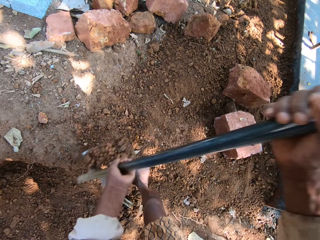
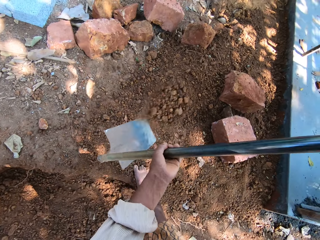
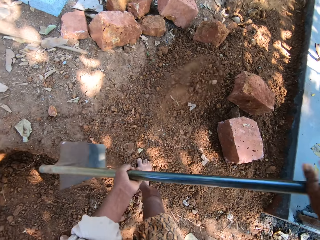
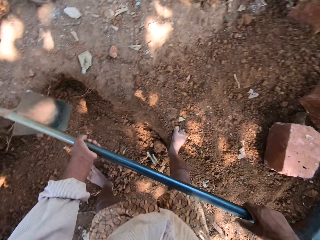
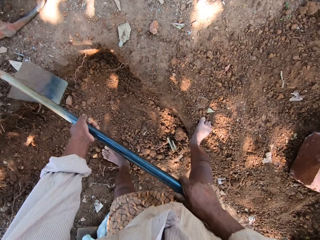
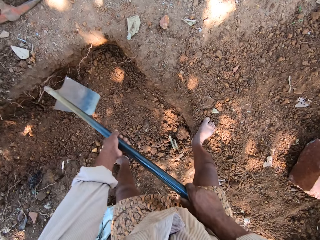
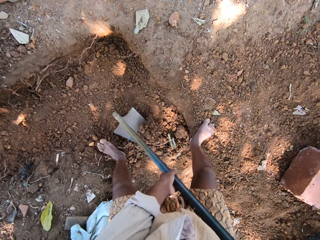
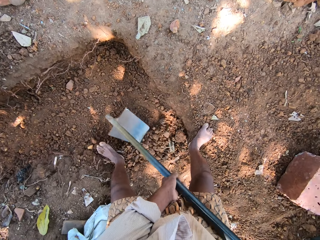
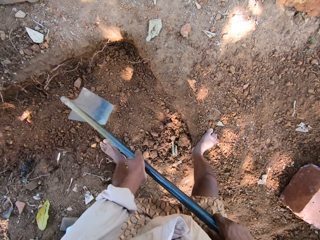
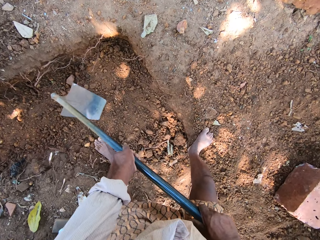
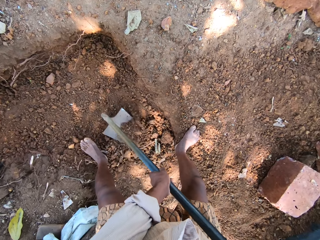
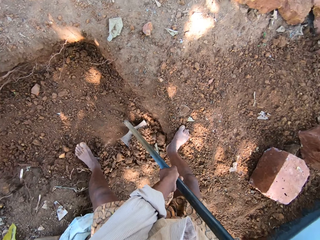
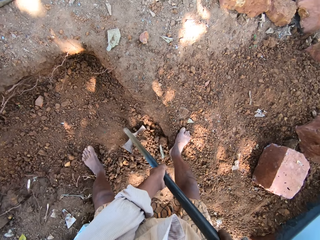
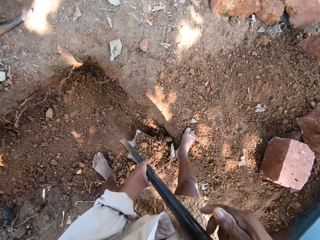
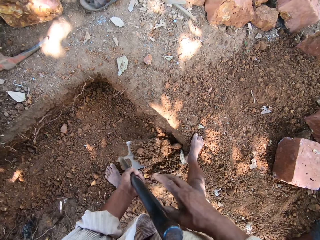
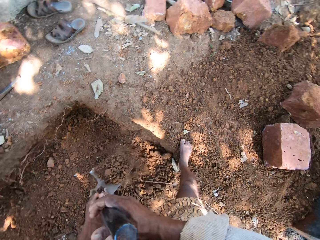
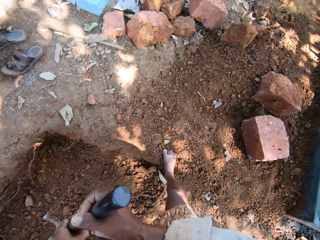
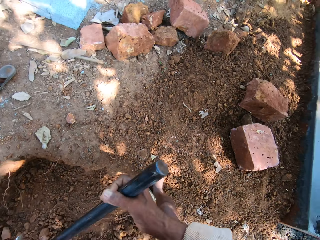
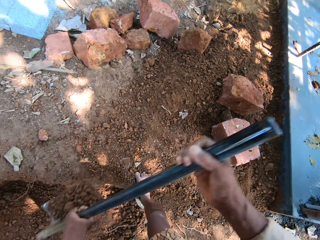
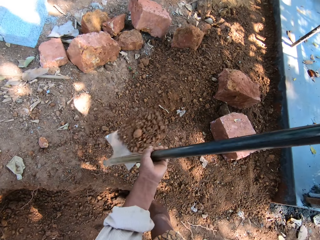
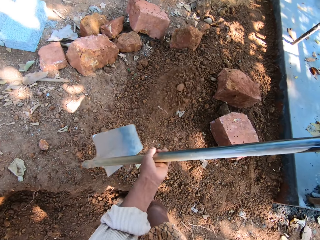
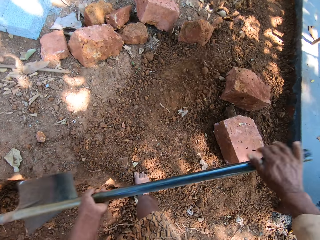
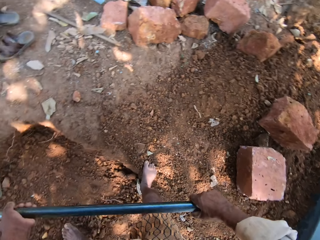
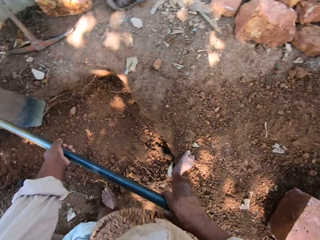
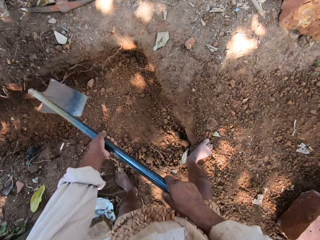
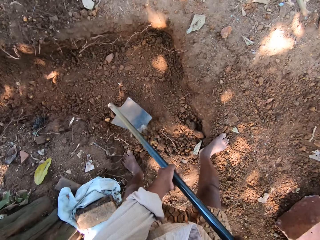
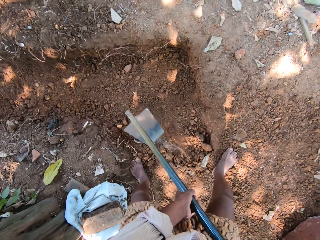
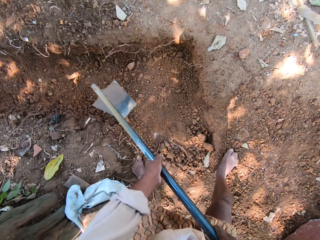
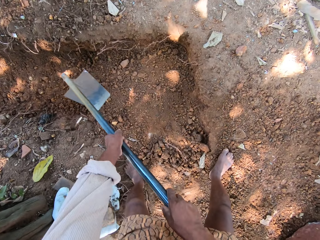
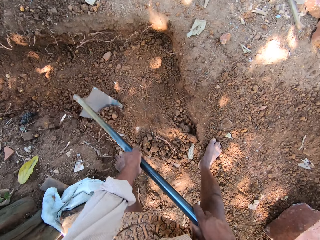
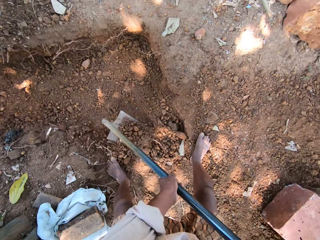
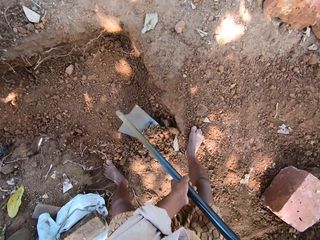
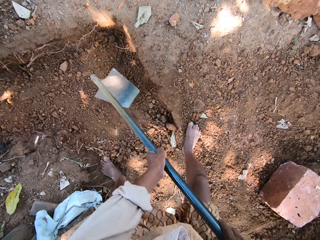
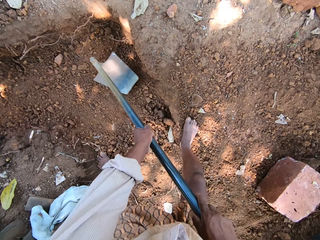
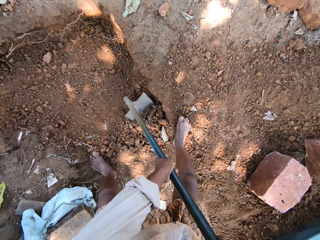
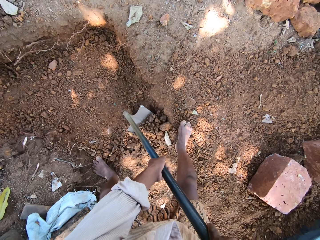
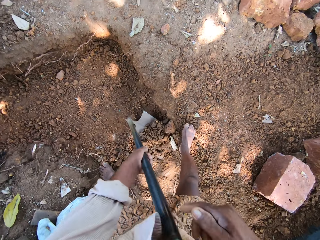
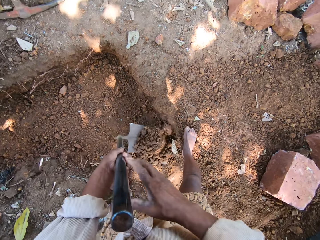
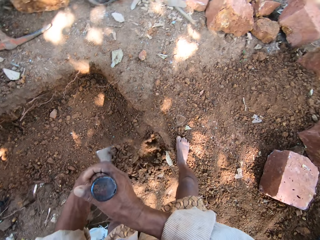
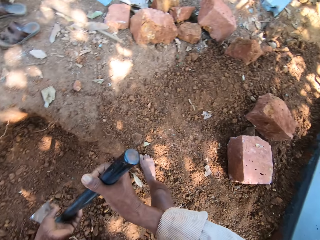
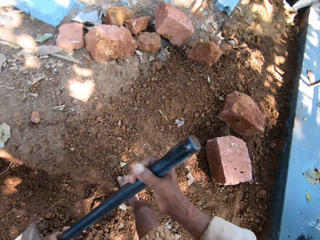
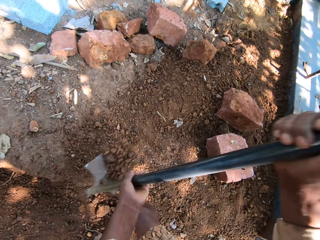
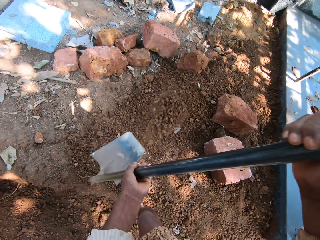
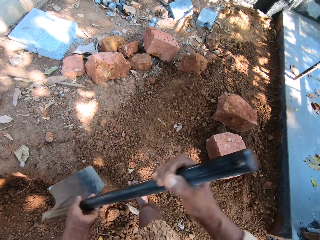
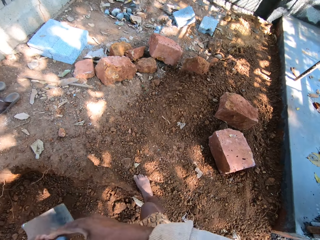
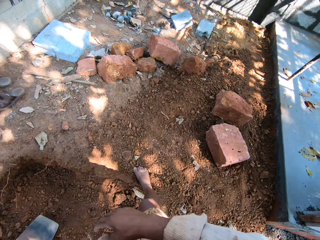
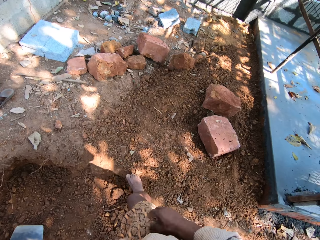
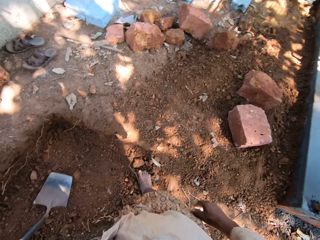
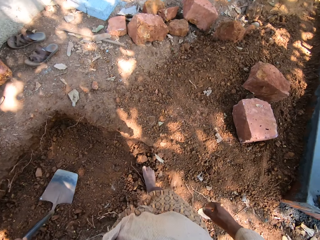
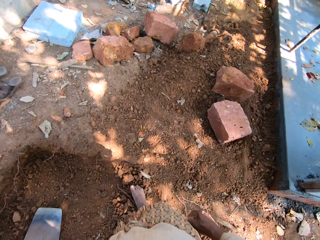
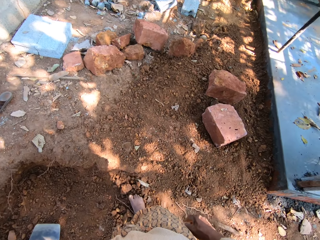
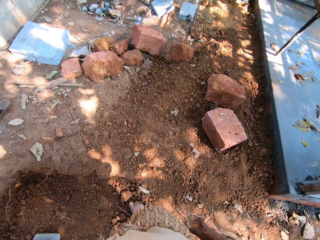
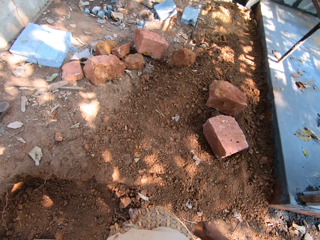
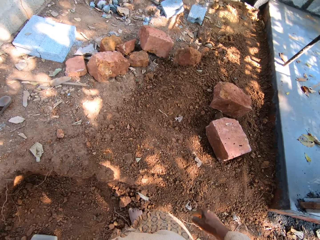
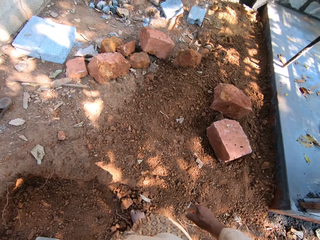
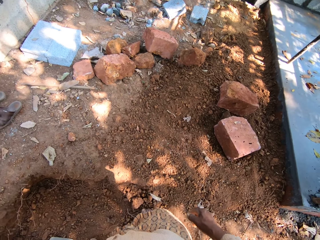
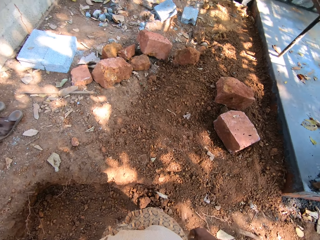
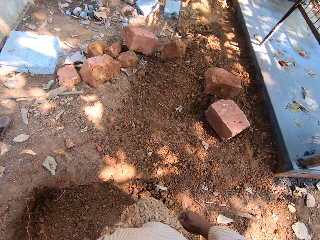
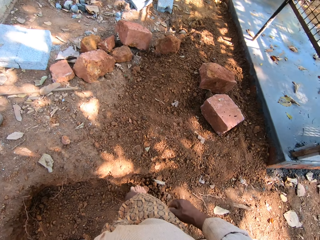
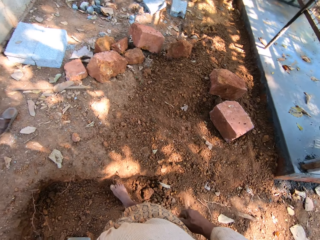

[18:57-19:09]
The camera wearer pours the sand in the hoe on the ground. They dig sand with the hoe in both hands. They pour the sand in the hoe on the ground. They dig sand with the hoe in both hands. They pour the sand in the hoe on the ground.

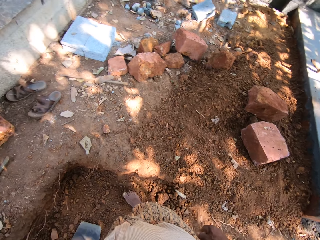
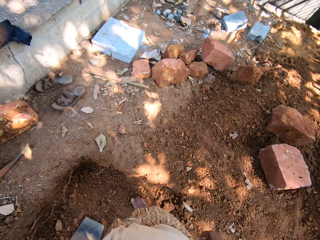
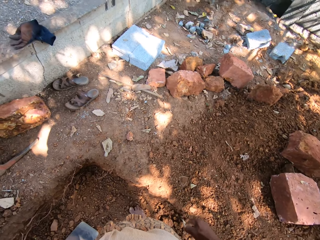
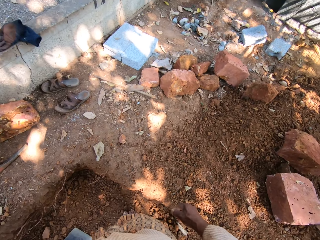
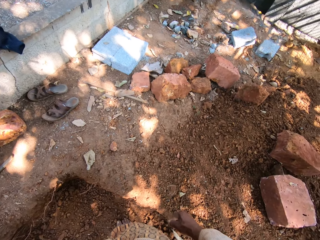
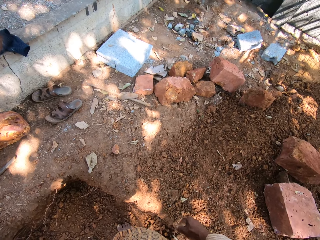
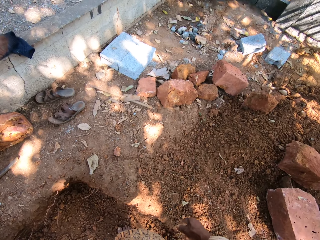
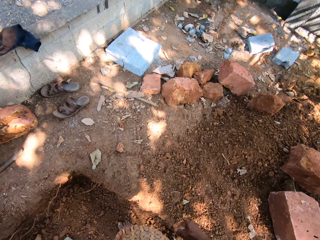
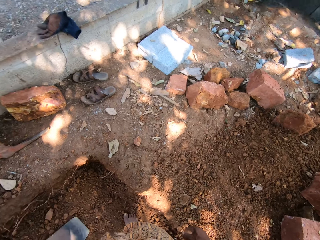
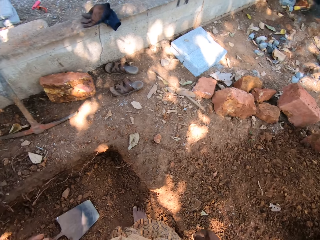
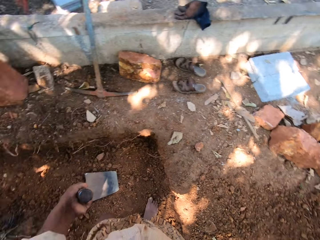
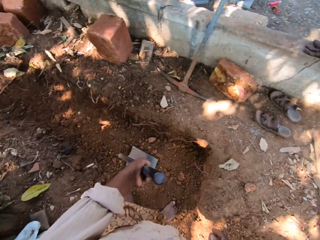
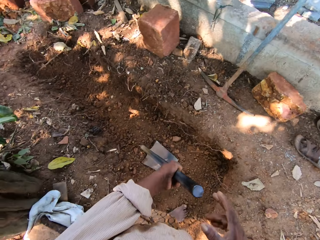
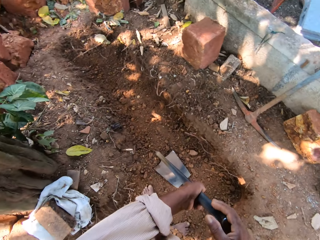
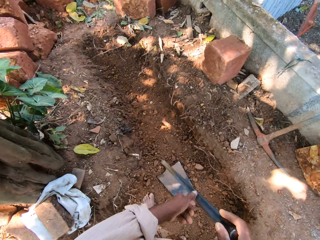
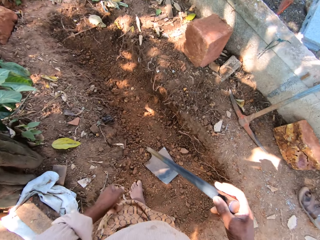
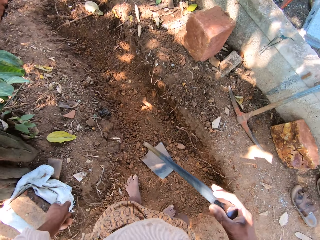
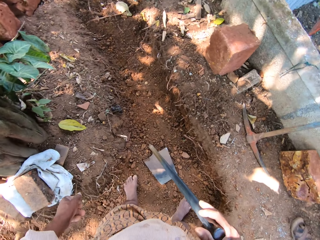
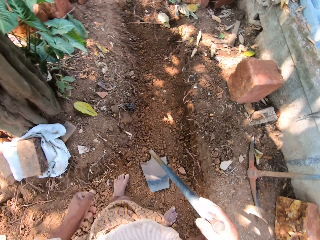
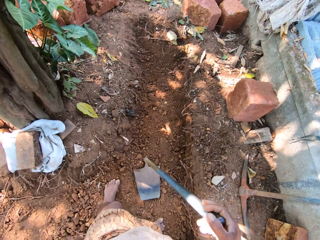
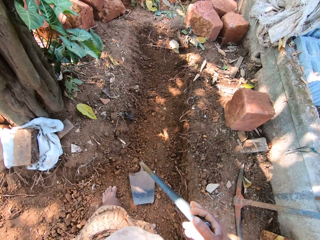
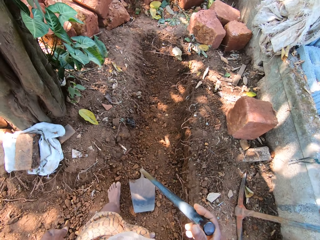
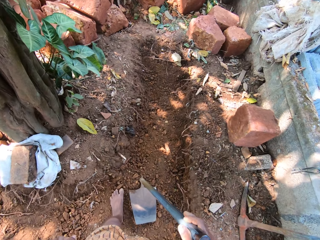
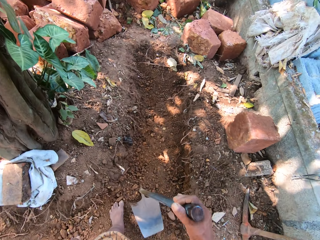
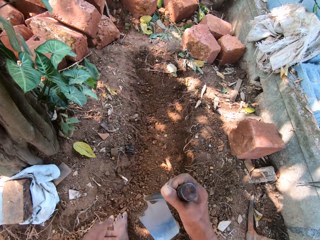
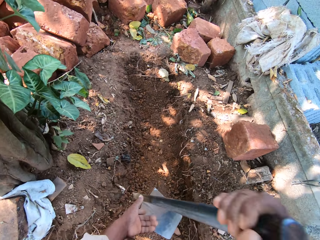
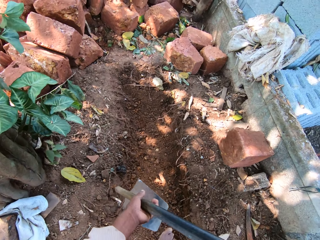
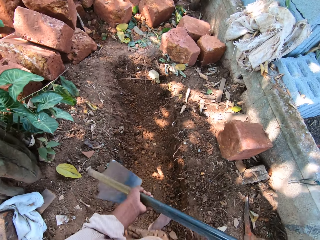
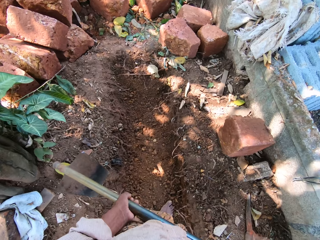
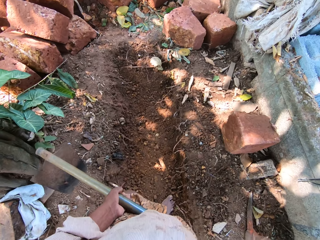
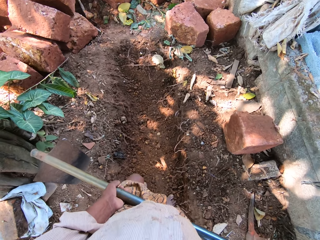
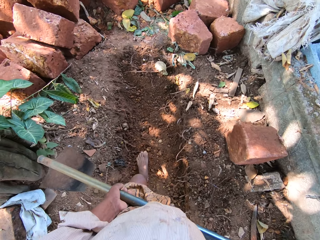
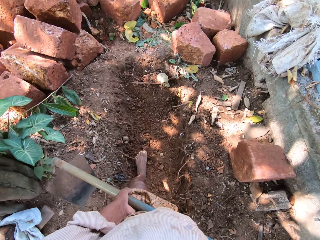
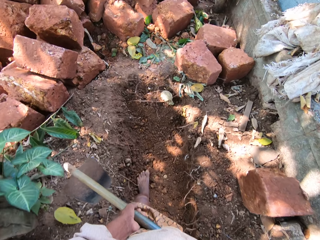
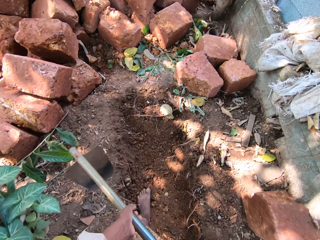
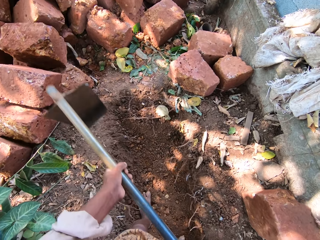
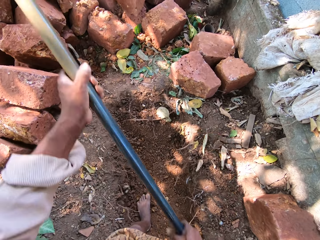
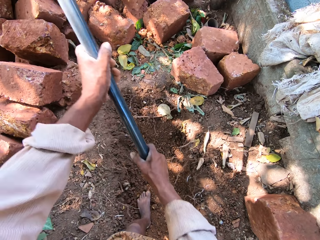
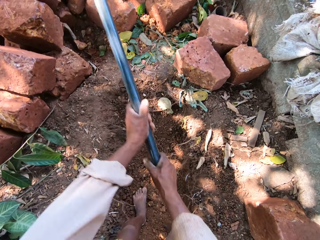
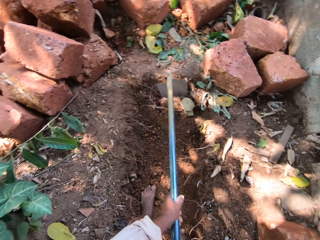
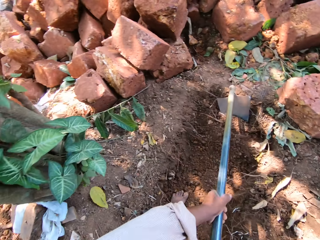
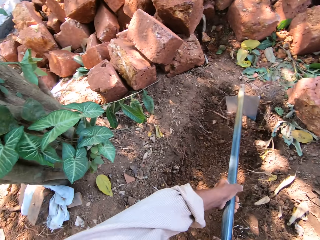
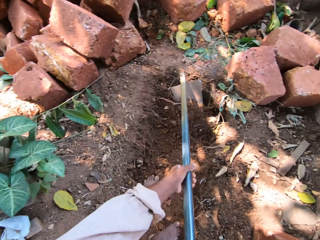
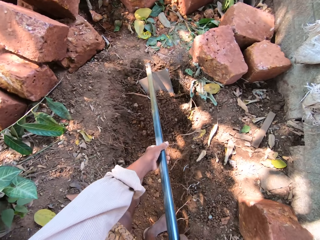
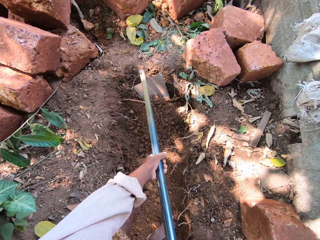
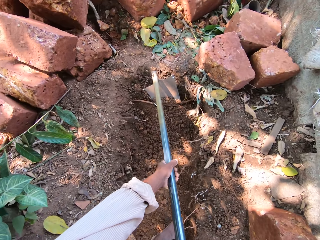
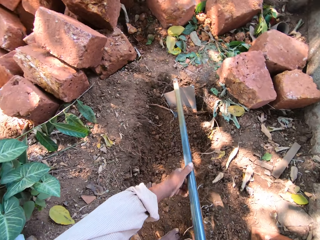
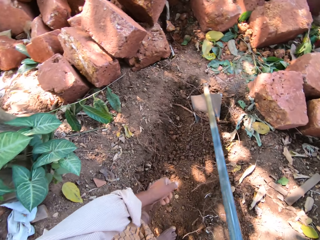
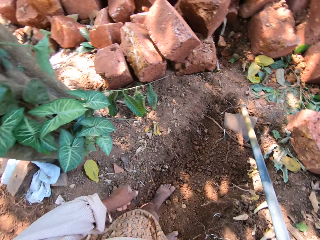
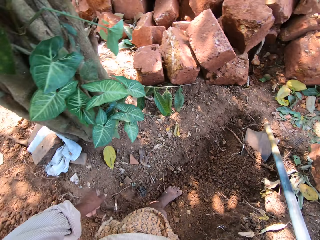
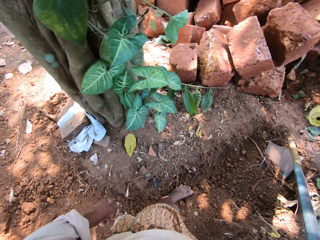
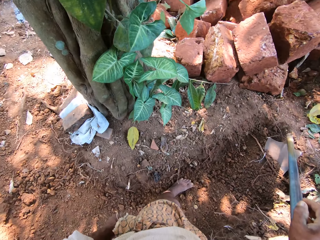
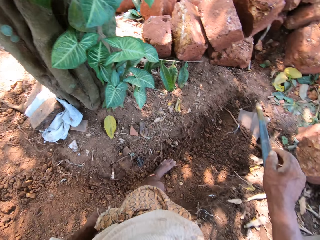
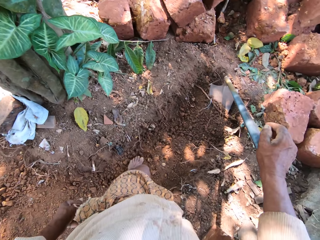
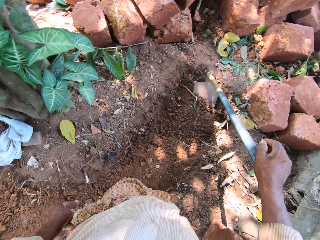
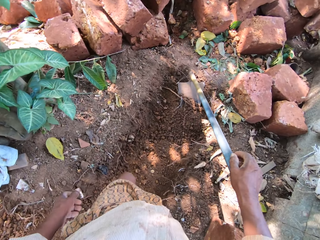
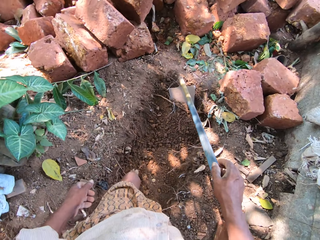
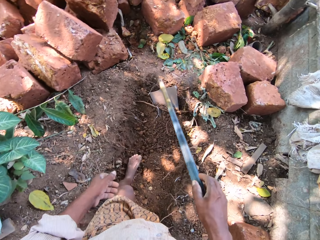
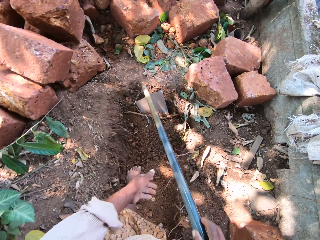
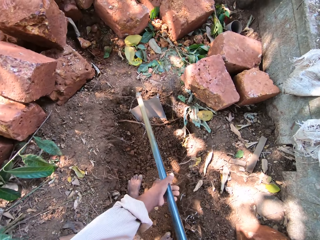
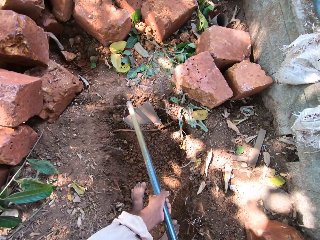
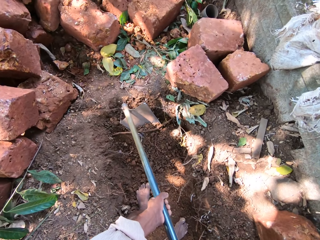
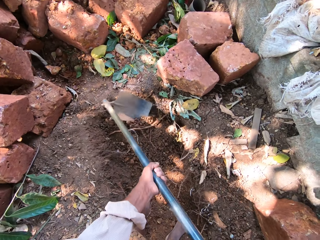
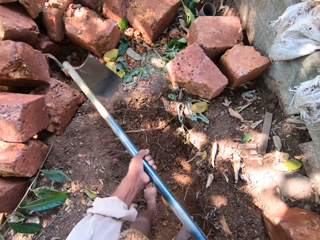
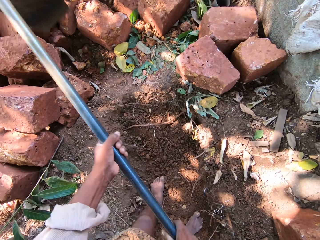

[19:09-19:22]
The camera wearer turns around. They walk around. They dig sand with the hoe in both hands. They turn around.
